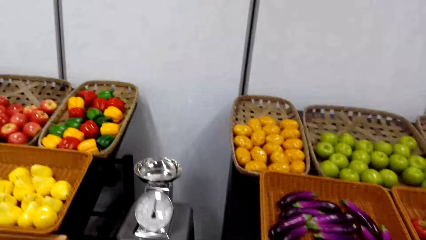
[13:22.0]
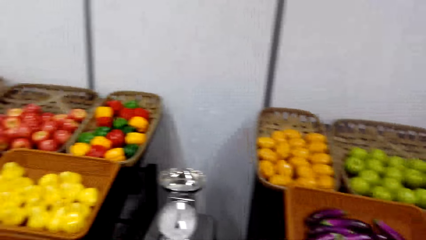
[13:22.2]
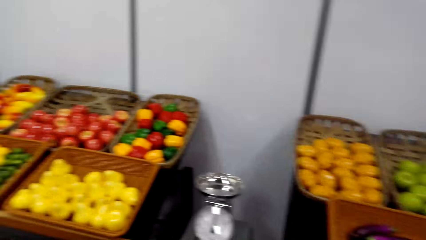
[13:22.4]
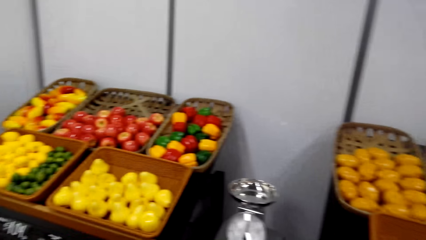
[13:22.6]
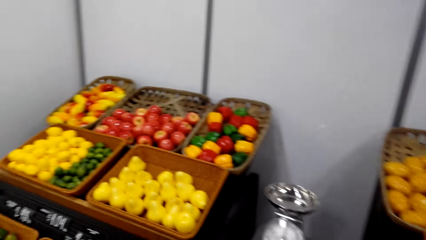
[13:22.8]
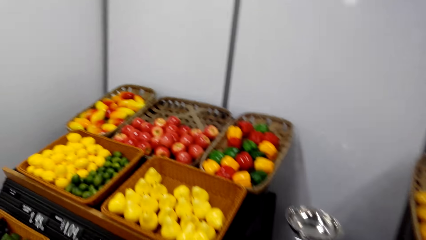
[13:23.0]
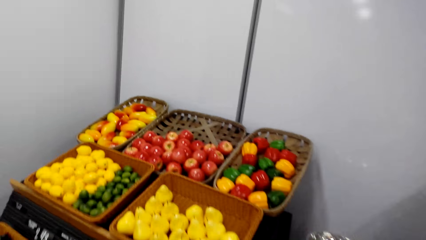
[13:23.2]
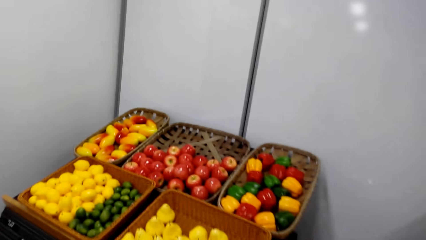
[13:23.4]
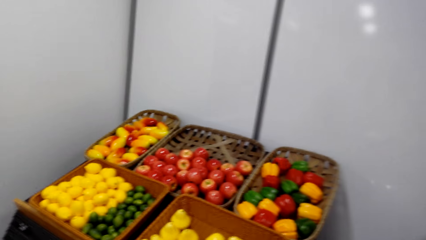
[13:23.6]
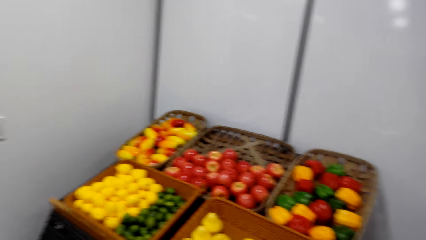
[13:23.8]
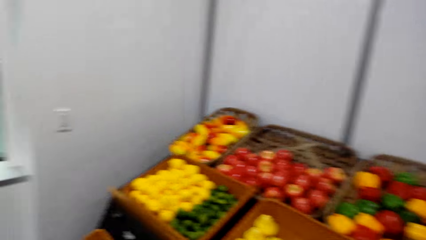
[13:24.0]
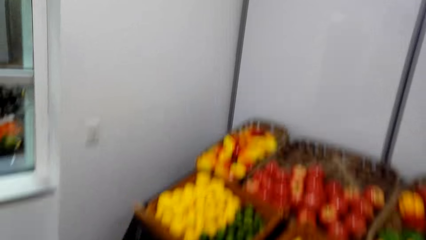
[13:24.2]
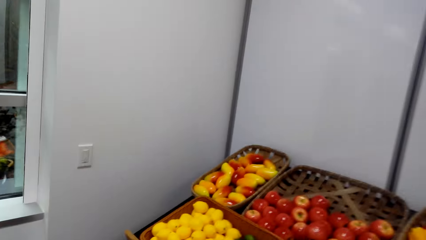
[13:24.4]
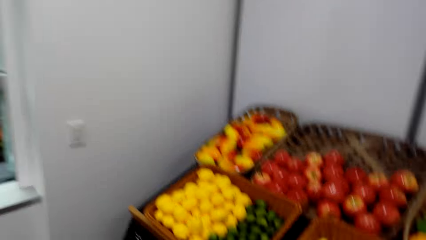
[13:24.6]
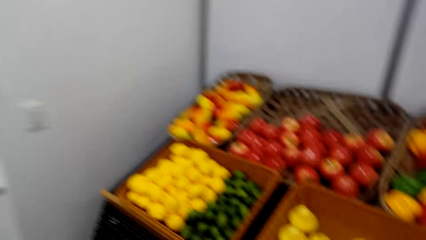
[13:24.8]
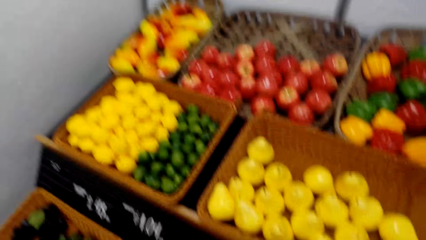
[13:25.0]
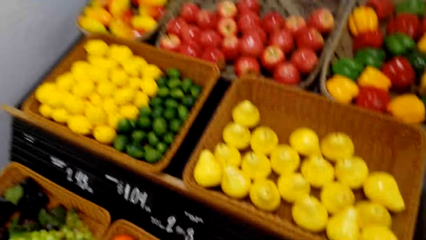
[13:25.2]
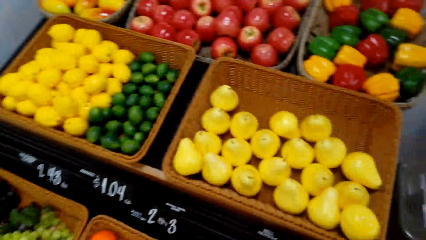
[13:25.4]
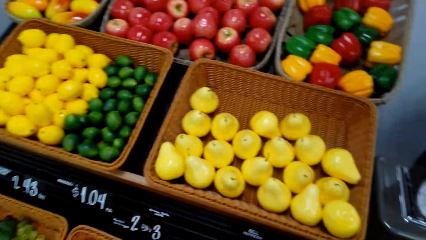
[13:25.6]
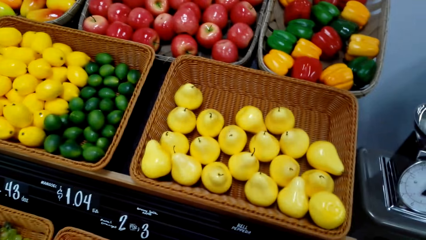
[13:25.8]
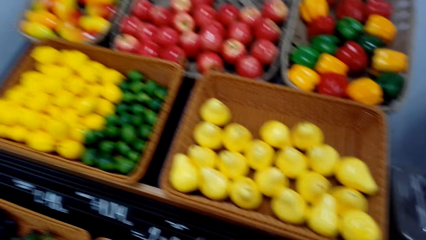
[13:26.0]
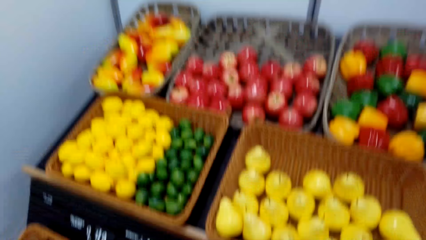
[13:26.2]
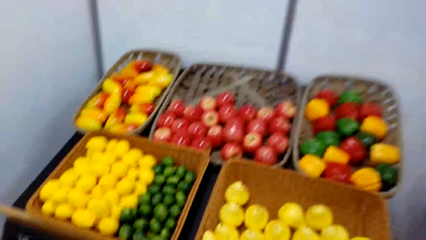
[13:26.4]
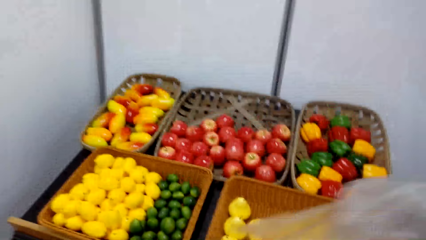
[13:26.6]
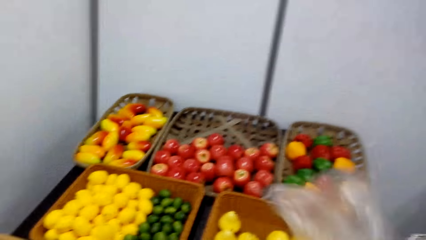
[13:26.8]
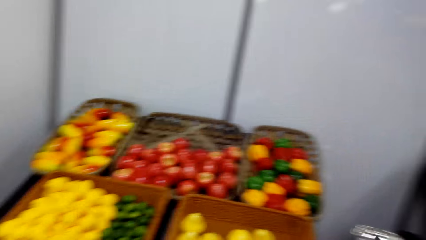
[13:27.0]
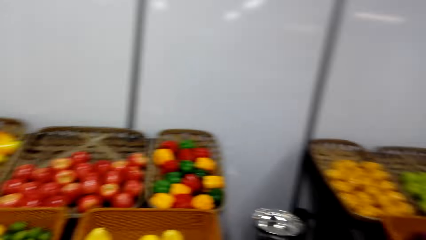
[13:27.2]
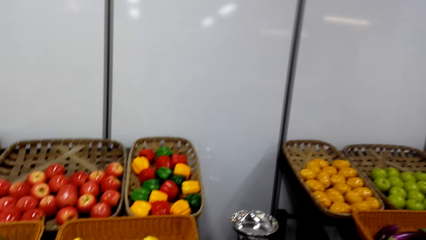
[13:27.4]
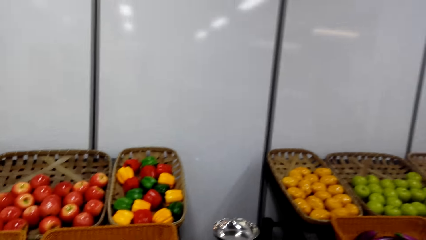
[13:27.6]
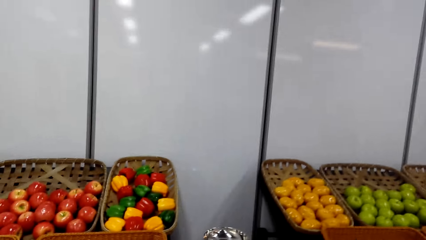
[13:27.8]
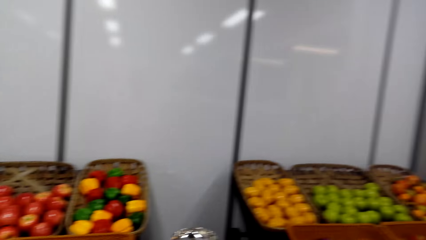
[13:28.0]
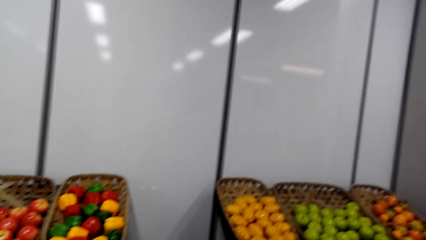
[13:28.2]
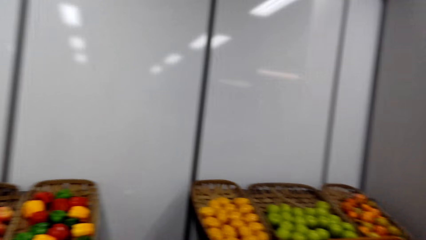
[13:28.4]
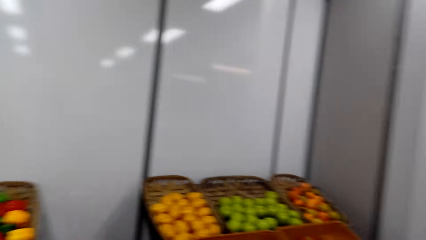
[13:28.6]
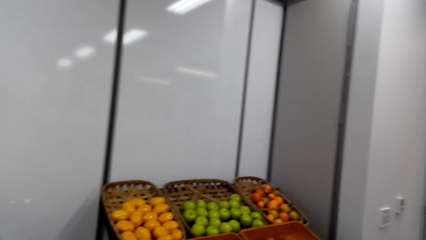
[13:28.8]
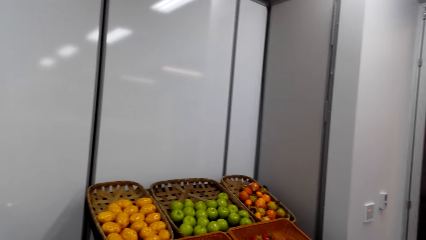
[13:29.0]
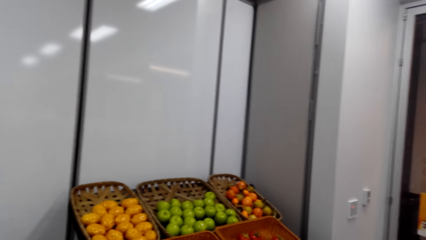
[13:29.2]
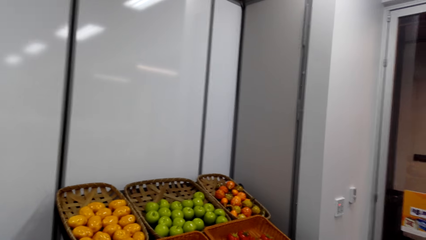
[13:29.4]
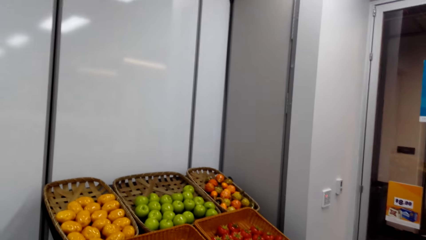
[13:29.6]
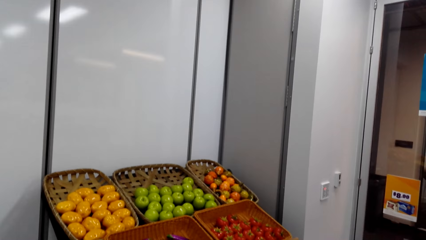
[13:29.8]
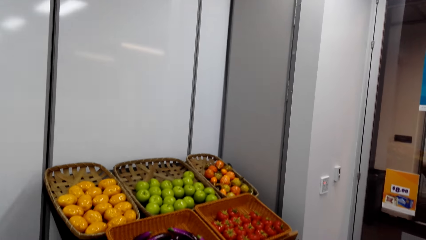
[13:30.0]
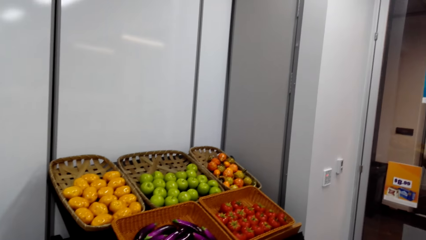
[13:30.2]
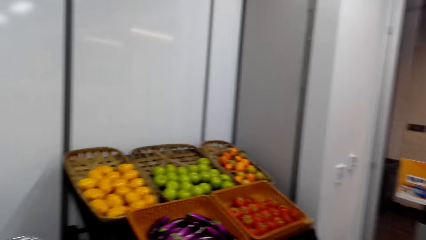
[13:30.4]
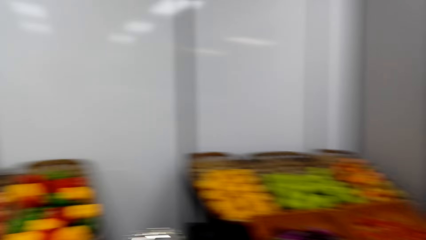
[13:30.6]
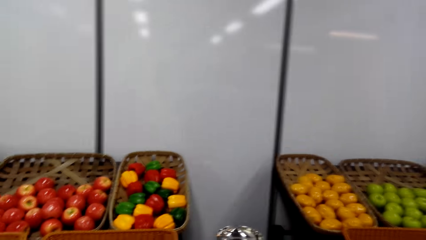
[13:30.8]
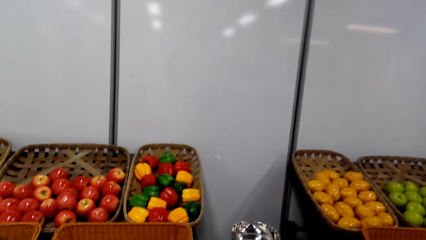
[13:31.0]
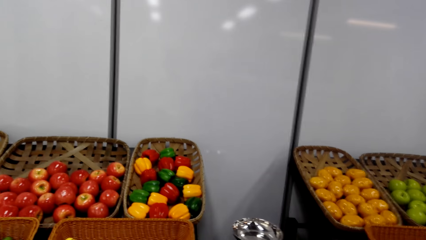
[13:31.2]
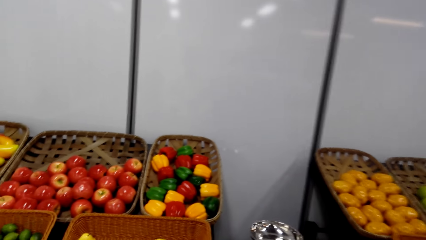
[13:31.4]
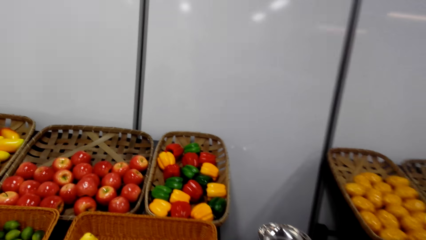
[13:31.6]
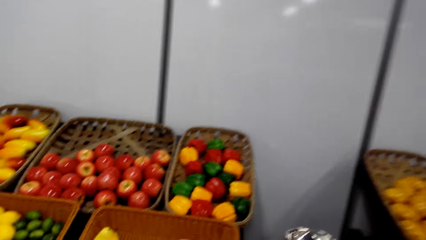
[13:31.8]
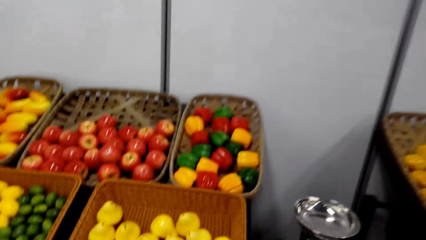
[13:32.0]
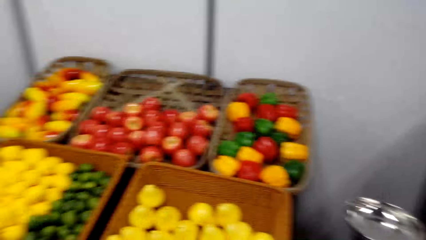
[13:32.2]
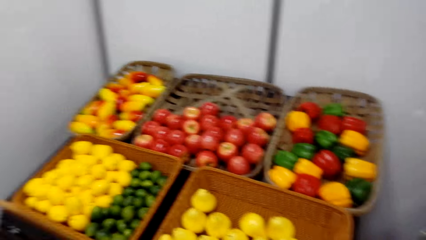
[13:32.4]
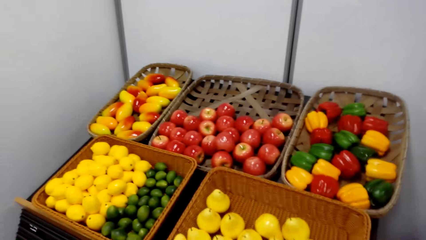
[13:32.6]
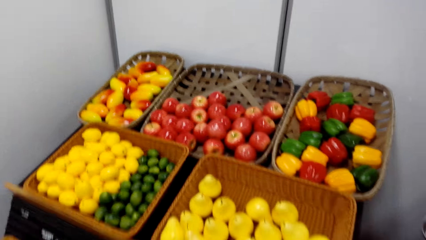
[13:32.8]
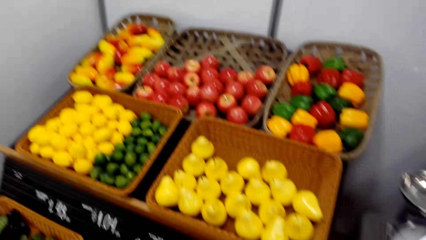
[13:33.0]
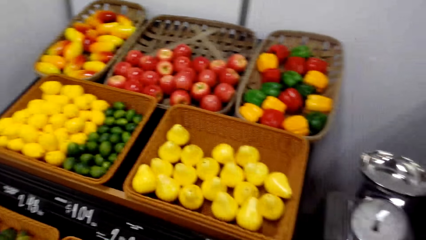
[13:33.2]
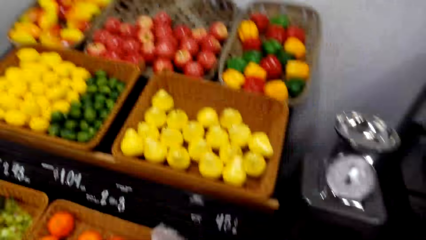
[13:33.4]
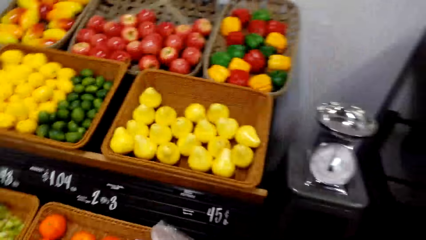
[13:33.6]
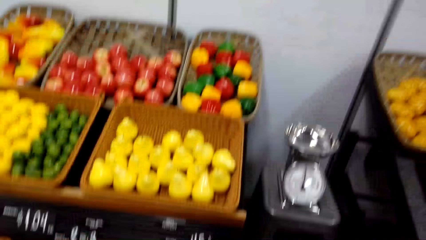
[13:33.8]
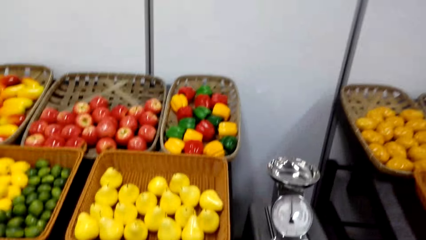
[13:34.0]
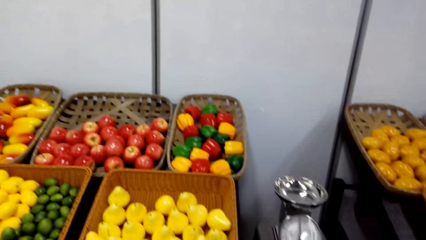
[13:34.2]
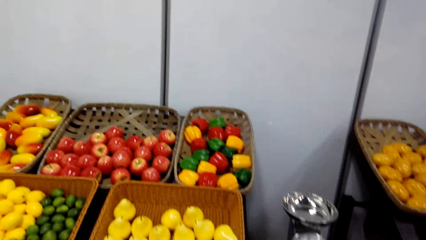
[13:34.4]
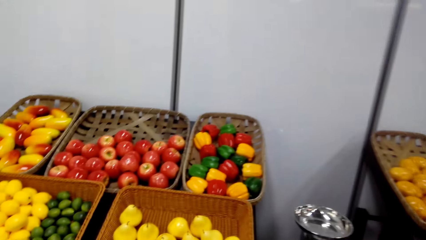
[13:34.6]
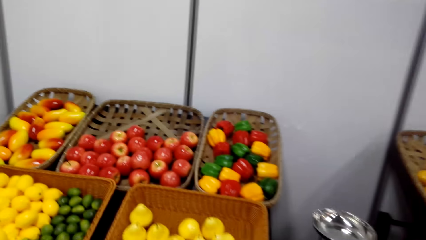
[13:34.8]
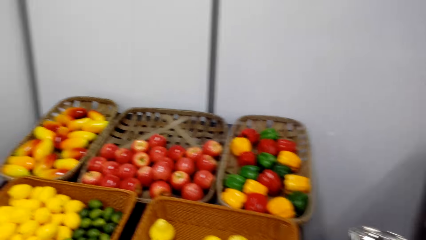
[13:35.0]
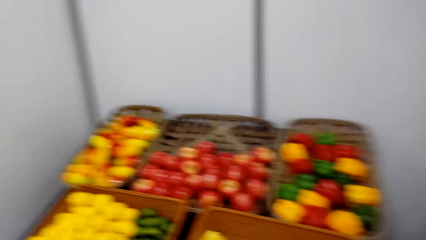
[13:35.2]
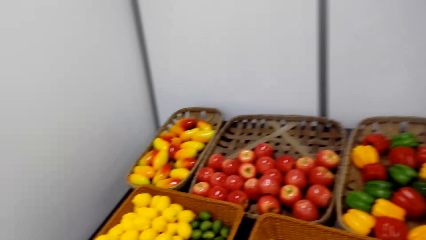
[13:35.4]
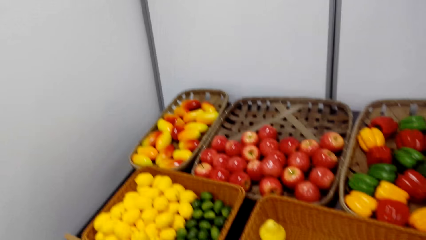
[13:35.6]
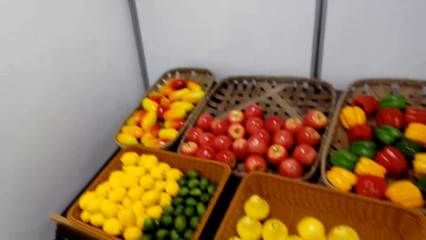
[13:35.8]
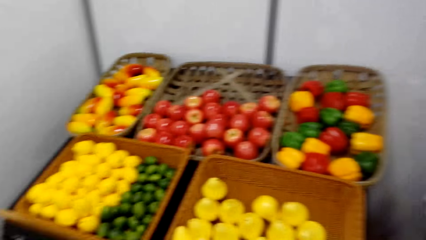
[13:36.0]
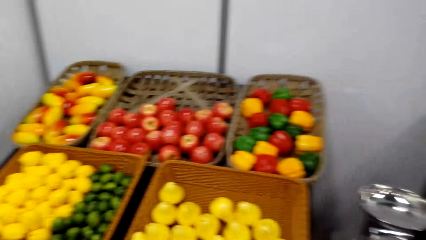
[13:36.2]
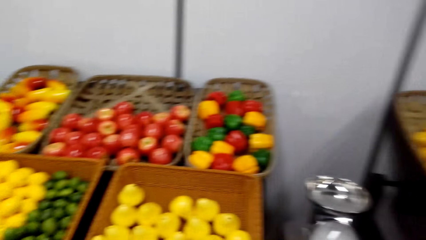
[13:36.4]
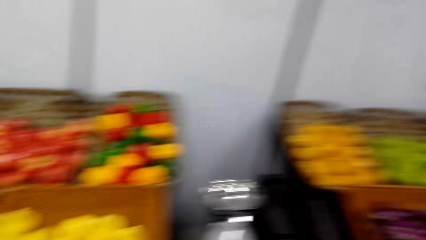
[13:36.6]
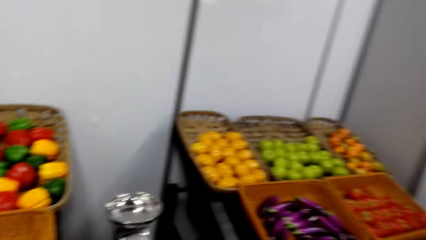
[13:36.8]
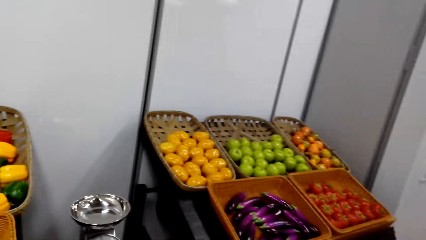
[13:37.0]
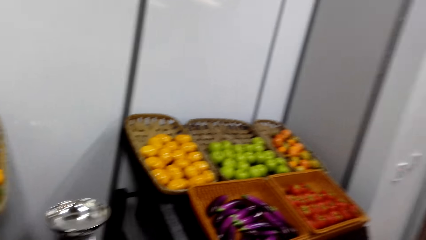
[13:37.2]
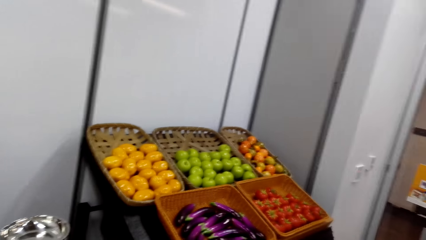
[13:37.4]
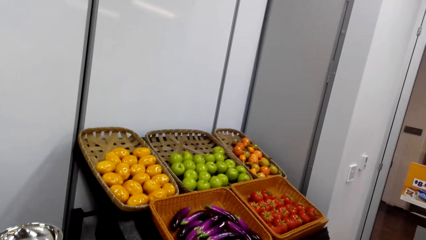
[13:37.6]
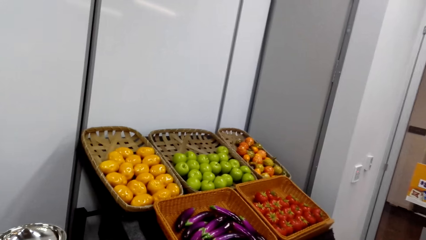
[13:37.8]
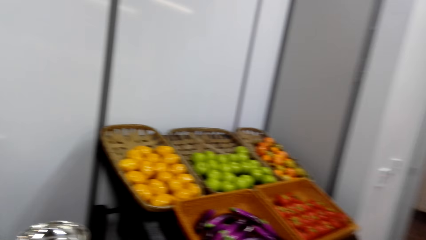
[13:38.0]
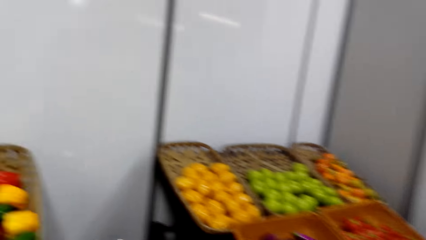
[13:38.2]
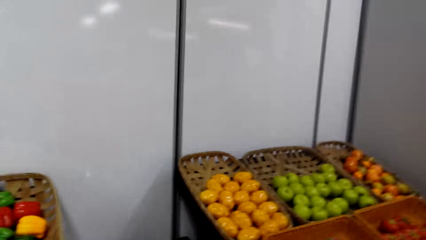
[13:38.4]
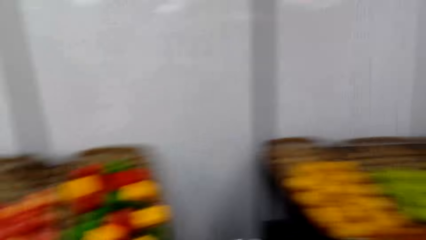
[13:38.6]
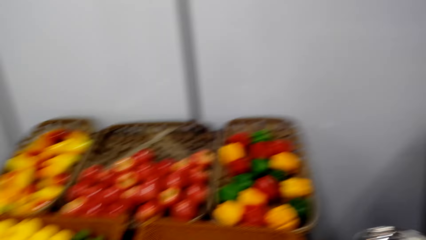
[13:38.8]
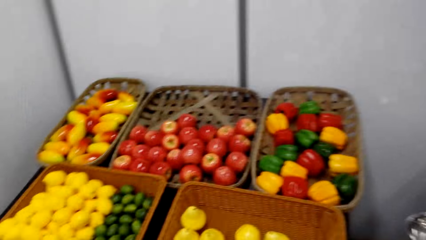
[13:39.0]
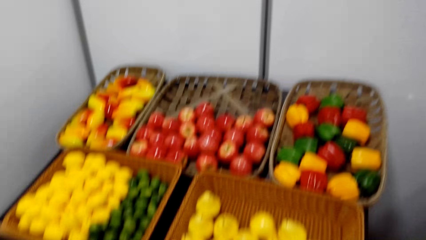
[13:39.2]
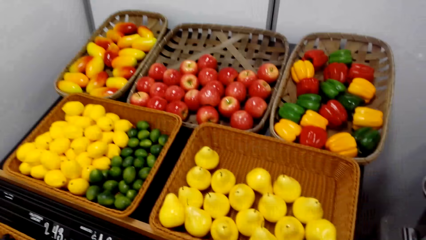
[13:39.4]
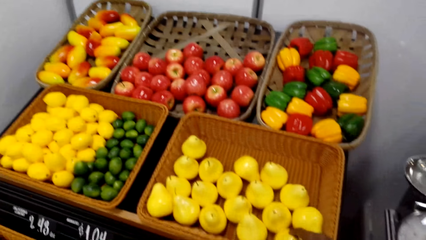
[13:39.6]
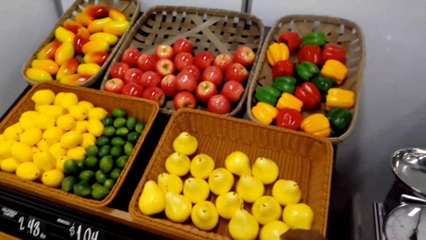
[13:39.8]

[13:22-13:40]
The camera wearer takes the poly paper and puts something. They turn around.
